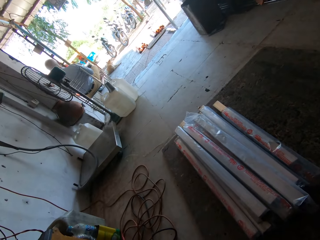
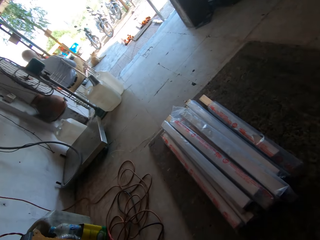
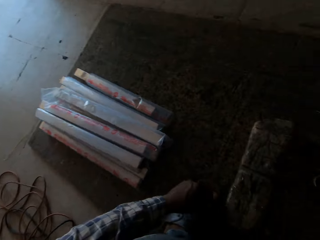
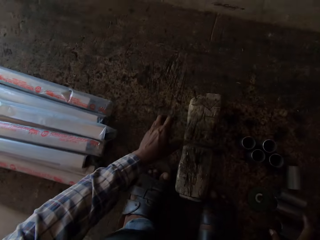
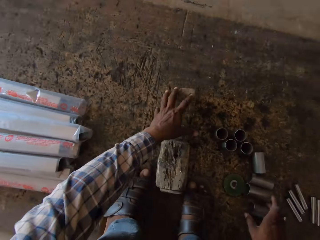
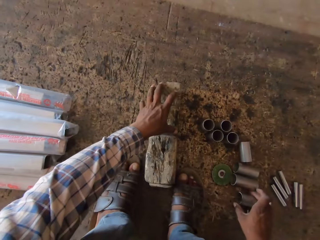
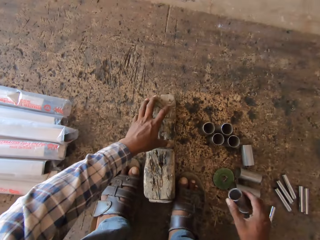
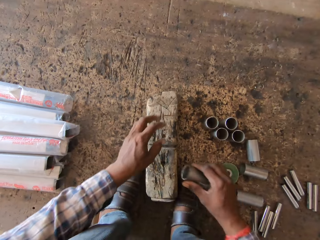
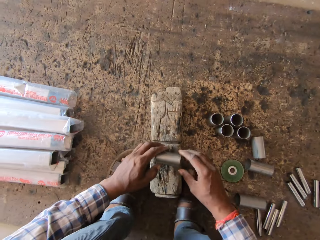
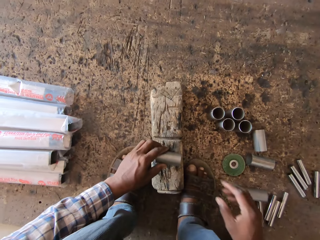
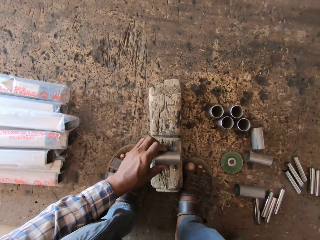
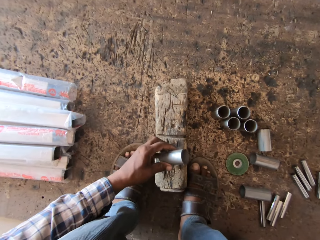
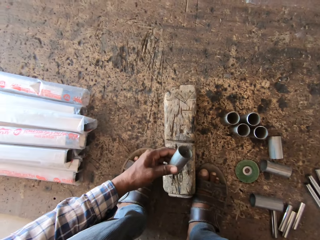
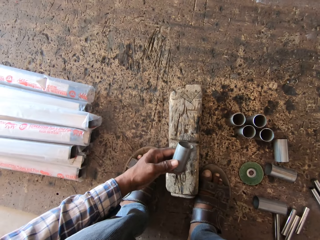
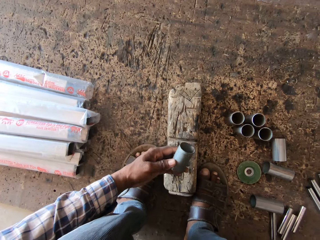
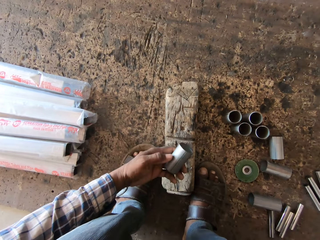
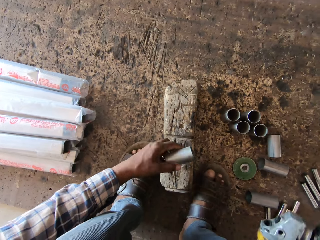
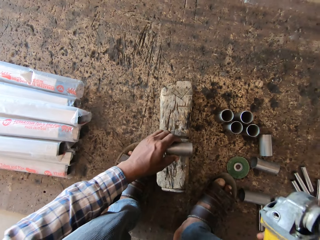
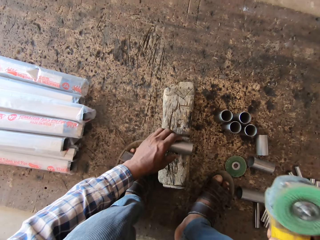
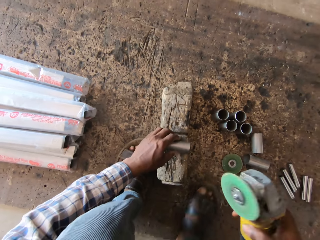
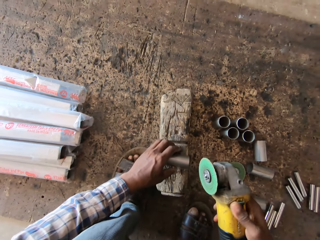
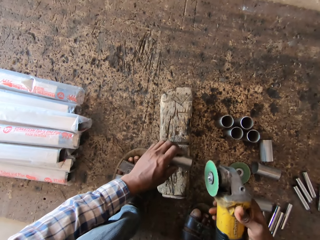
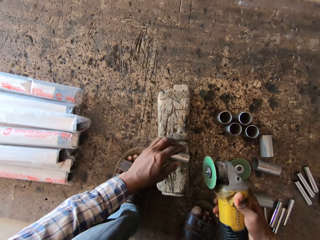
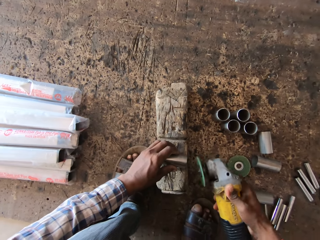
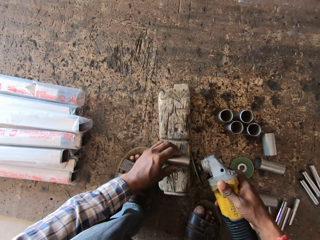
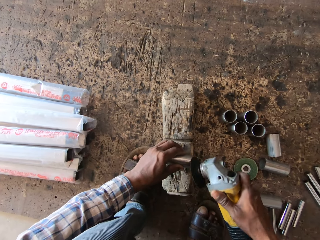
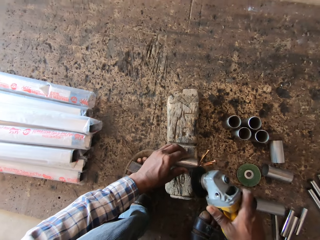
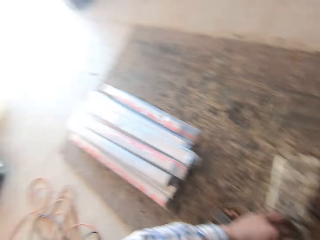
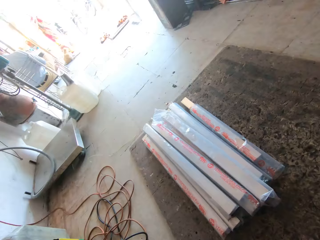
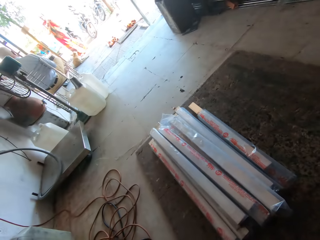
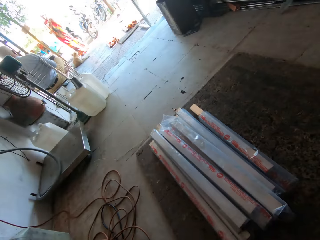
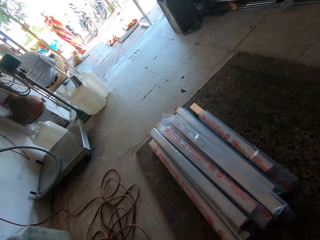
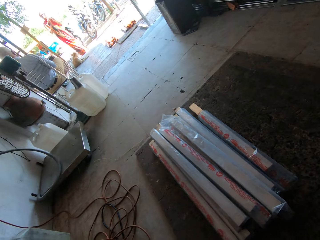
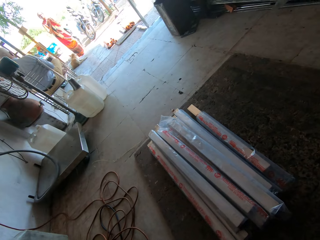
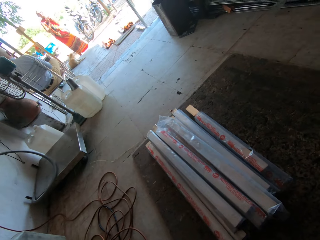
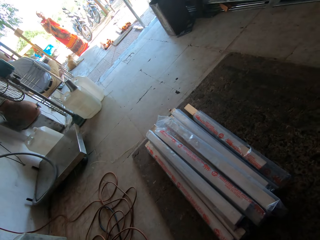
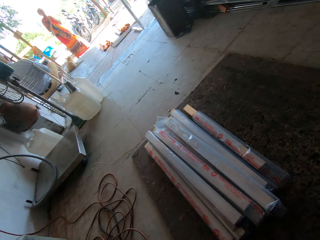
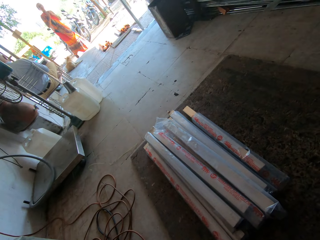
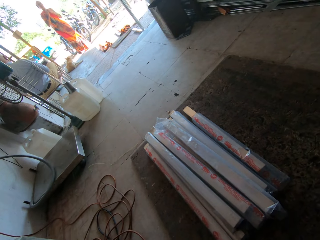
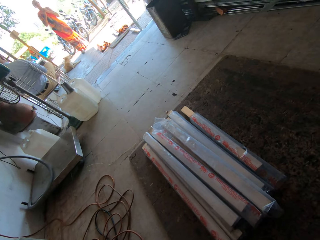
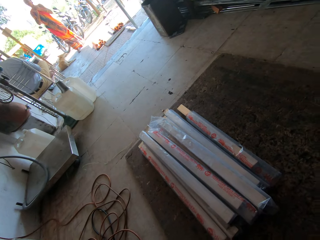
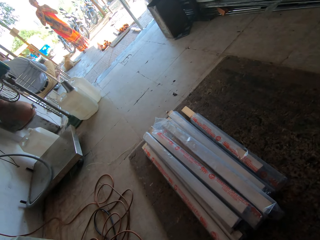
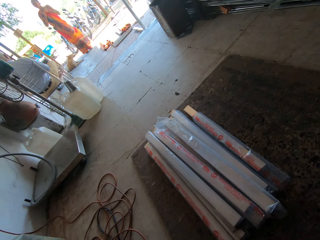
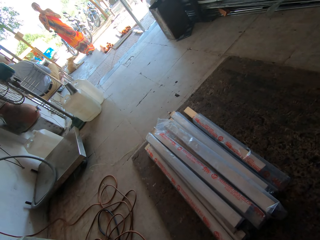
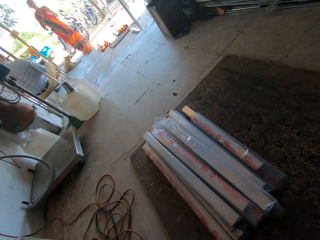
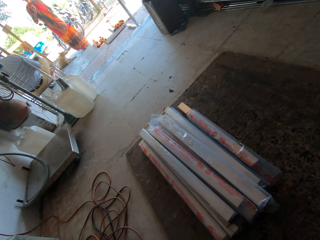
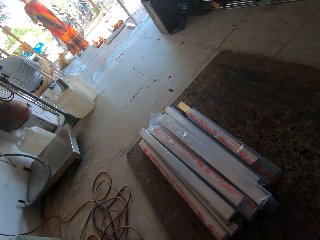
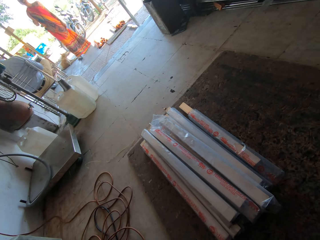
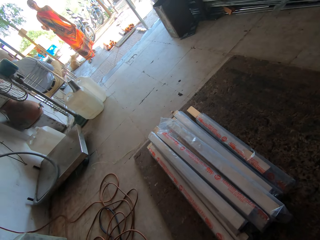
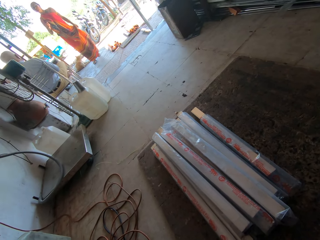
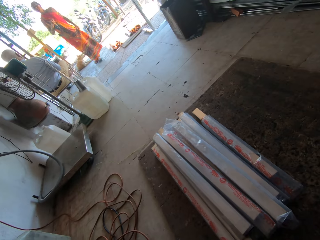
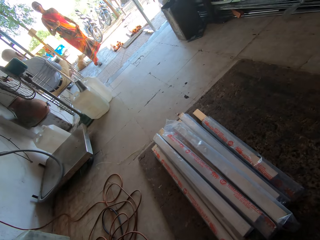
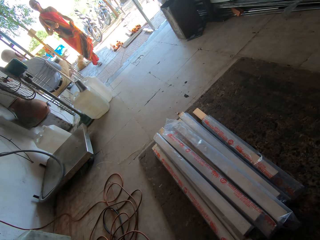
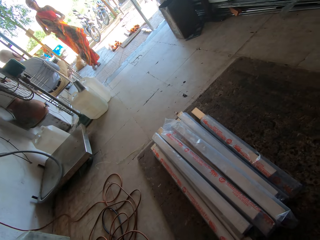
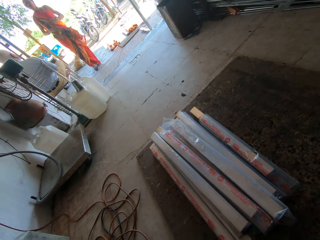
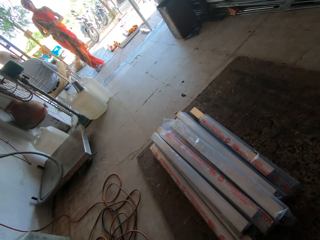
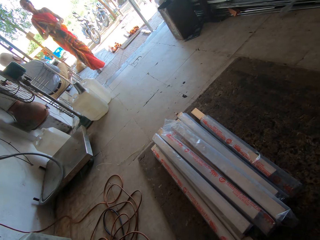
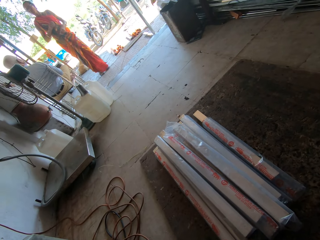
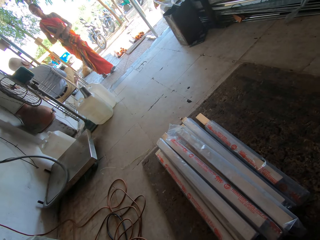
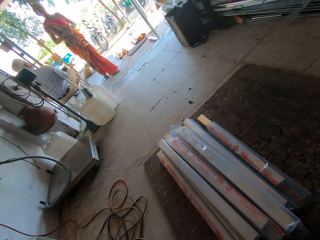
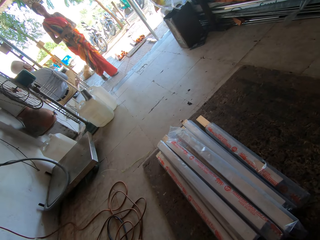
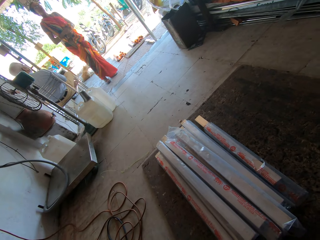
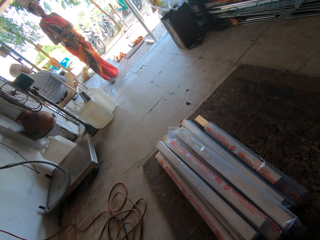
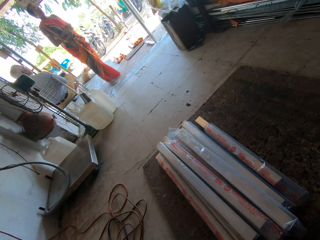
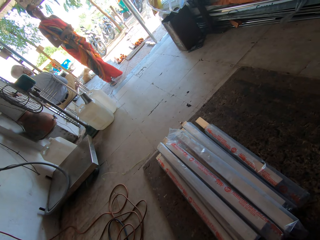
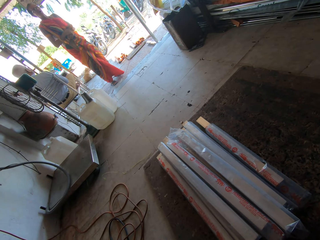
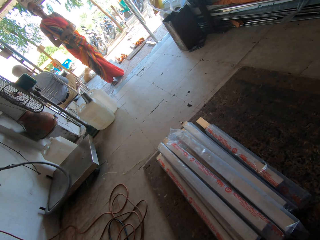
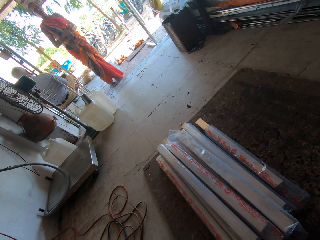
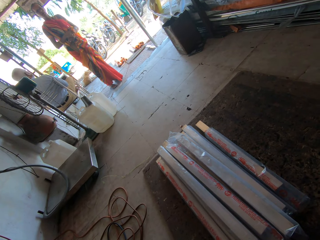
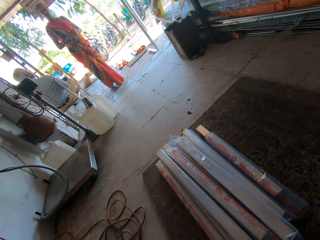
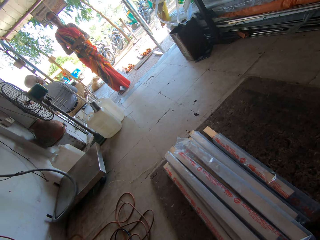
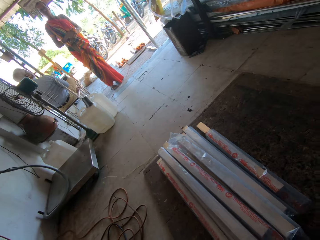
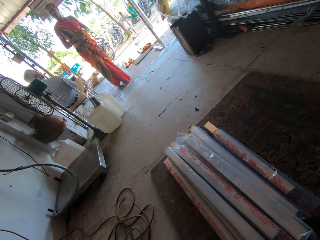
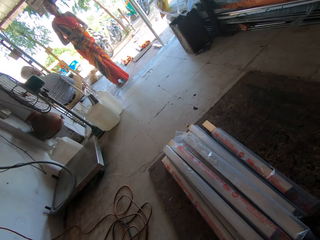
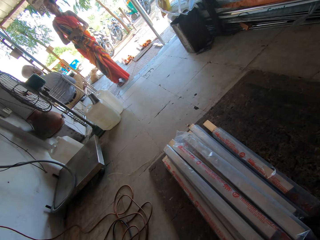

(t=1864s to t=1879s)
The camera wearer adjusts the wood on the ground with his left hand. He pushes the wood on the floor with his left hand. He places the hollow bar on the wood with his right hand. He picks up a piece of metal from the floor with his right hand. He places his left hand on the hollow bar in his right hand. He takes the hollow bar from the wood with his left hand. He holds the piece of metal with his left hand and picks up a grinder machine from the floor with his right hand. He places the hollow bar on the wood with his left hand. He smoothens the hollow bar in his left hand with the angle grinder in his right hand. He turns around the workshop. A woman interacts with the camera wearer and a man.

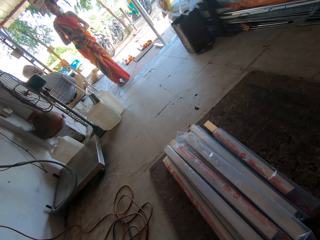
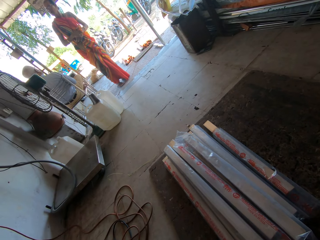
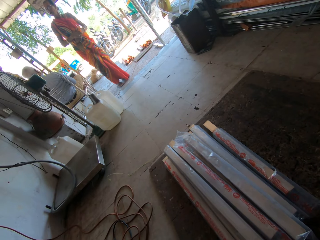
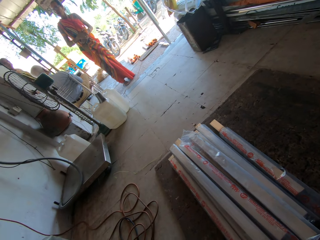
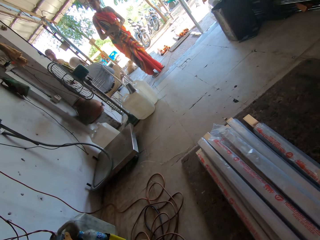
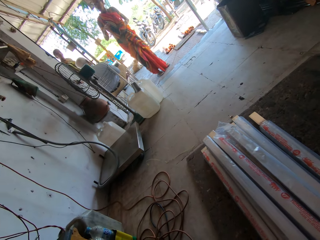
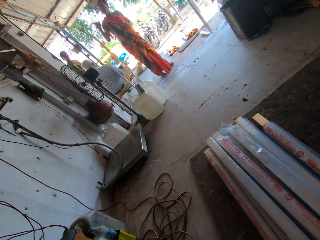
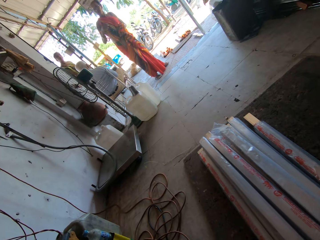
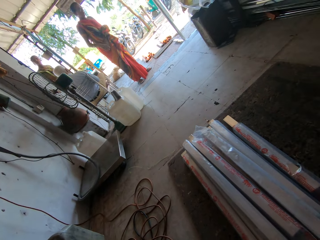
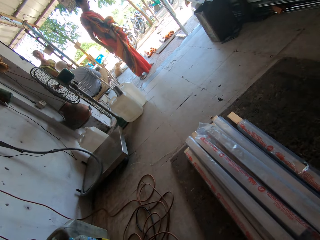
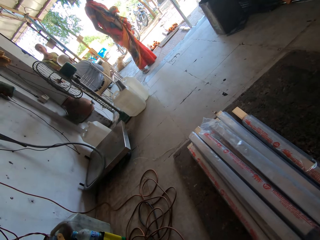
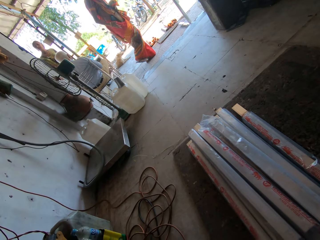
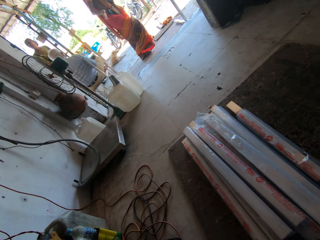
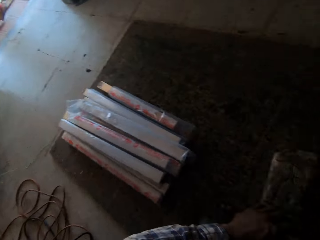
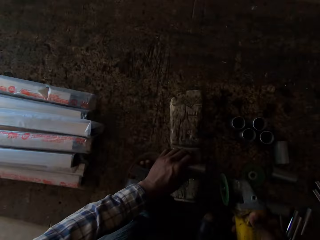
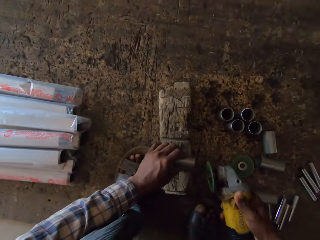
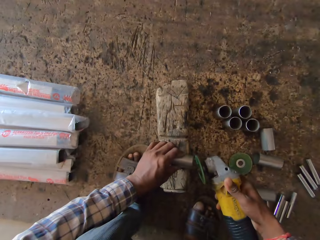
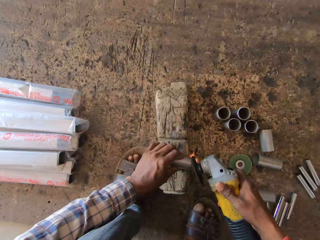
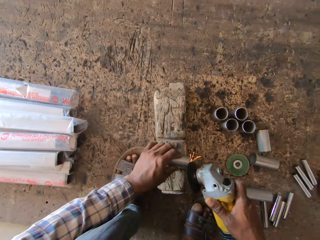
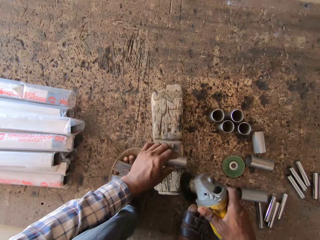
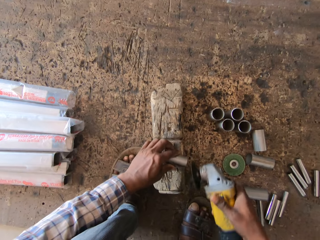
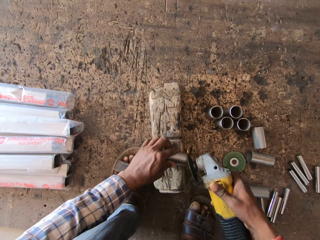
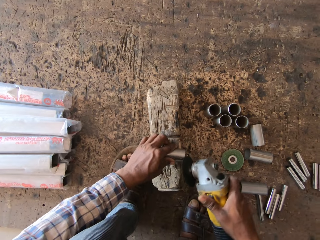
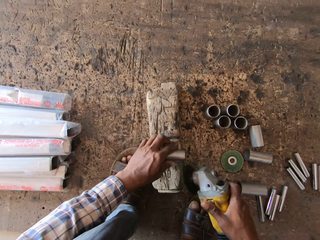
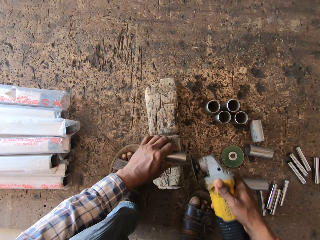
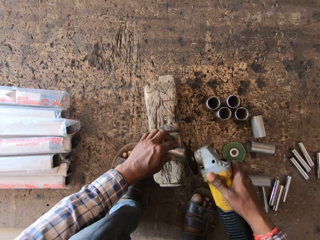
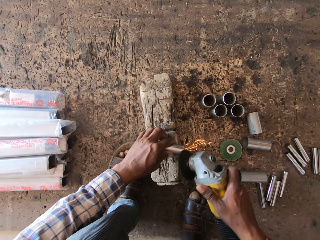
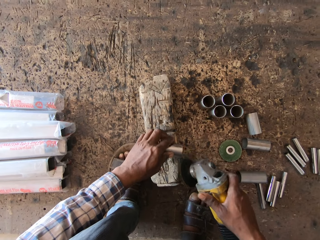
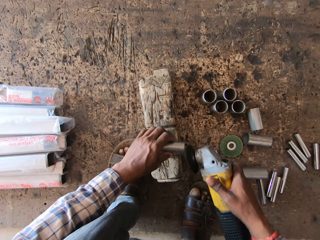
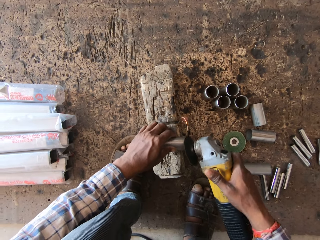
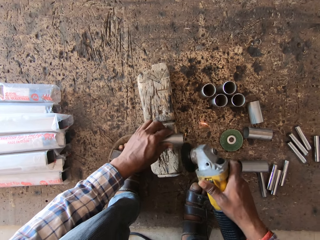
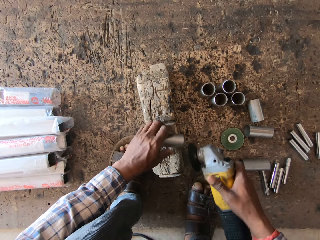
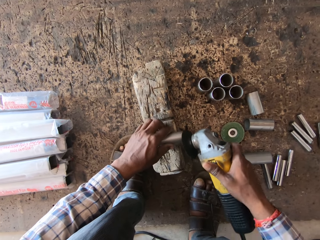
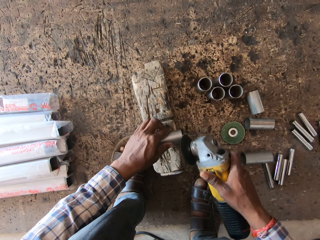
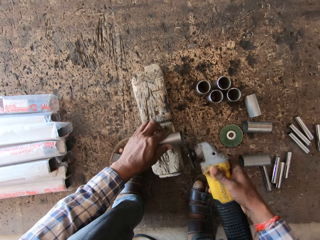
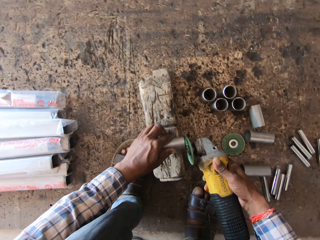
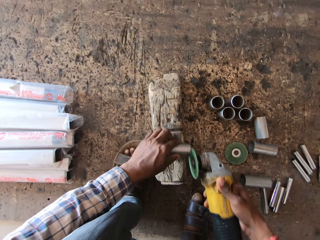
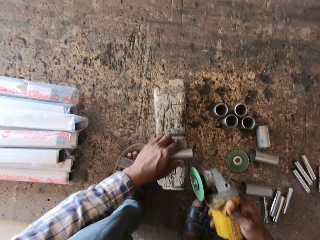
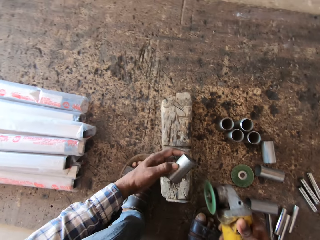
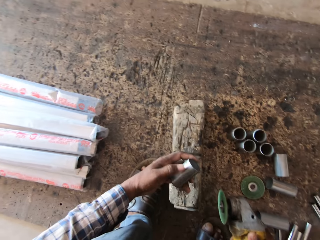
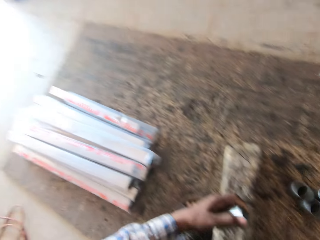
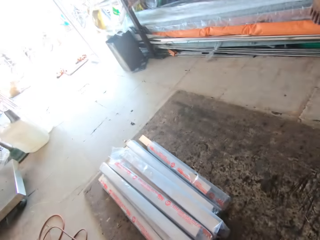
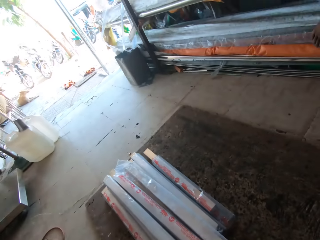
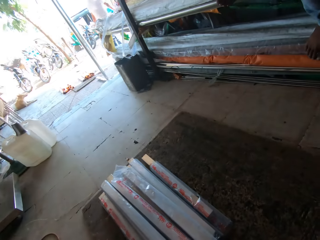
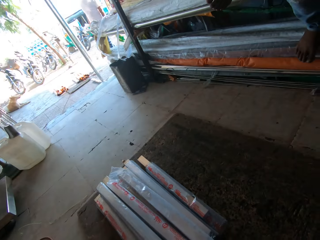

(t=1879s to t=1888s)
The camera wearer smoothens the hollow bar in his left hand with the angle grinder in his right hand. He takes the hollow bar from the wood with his left hand.
